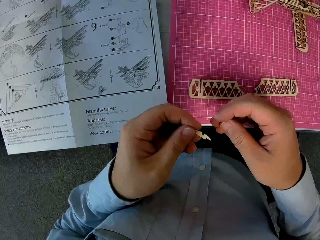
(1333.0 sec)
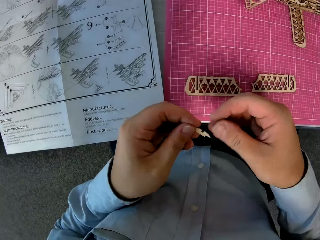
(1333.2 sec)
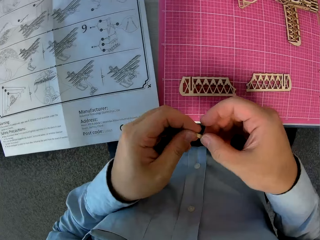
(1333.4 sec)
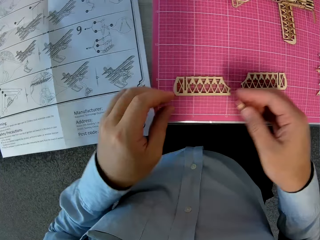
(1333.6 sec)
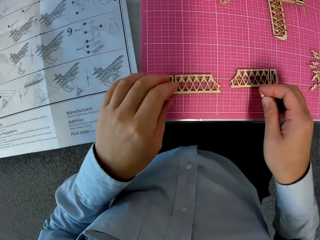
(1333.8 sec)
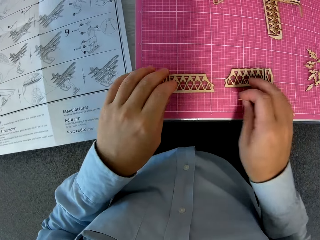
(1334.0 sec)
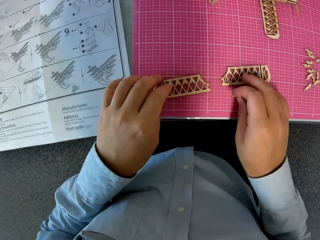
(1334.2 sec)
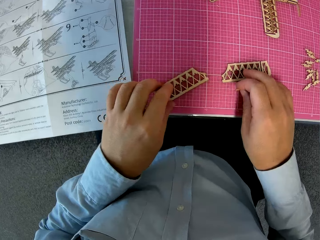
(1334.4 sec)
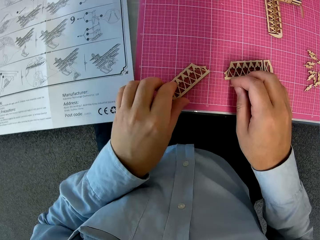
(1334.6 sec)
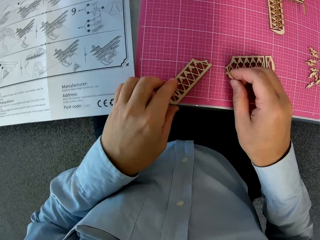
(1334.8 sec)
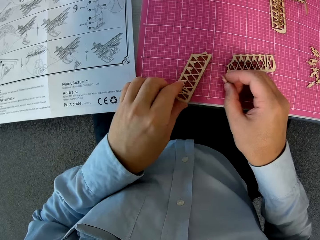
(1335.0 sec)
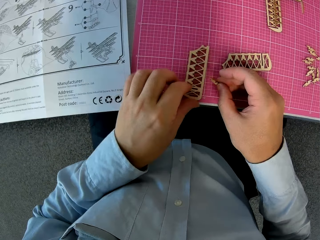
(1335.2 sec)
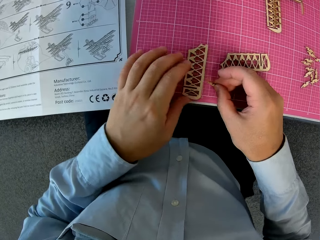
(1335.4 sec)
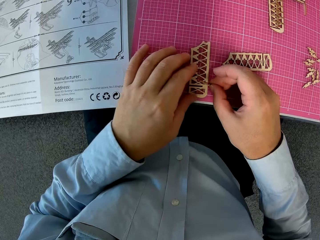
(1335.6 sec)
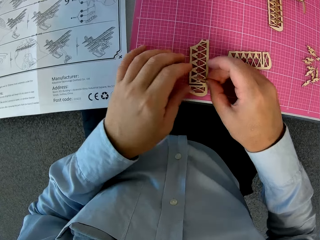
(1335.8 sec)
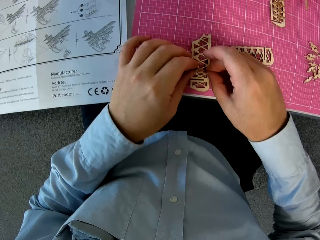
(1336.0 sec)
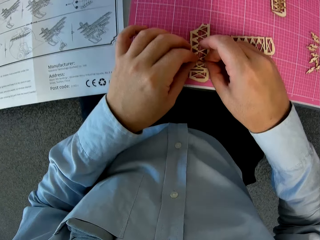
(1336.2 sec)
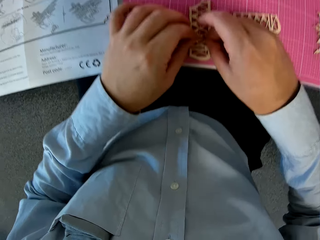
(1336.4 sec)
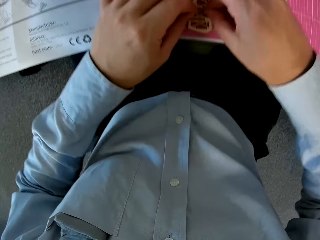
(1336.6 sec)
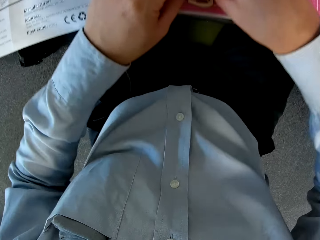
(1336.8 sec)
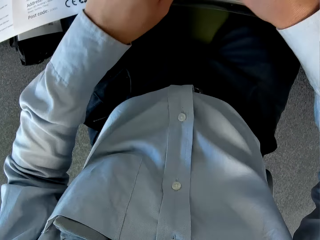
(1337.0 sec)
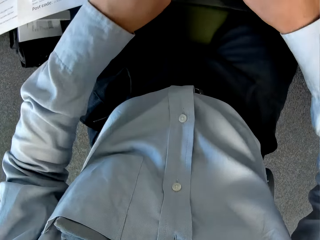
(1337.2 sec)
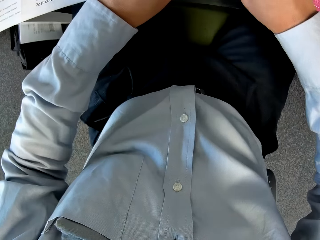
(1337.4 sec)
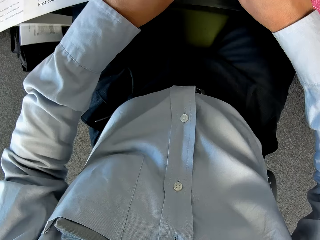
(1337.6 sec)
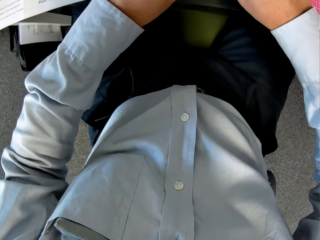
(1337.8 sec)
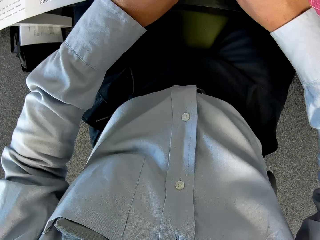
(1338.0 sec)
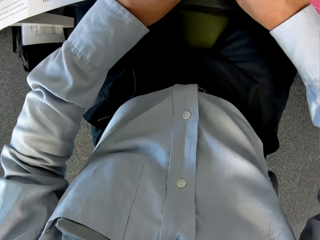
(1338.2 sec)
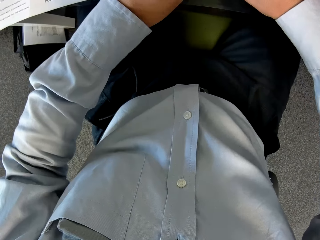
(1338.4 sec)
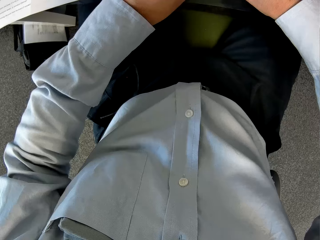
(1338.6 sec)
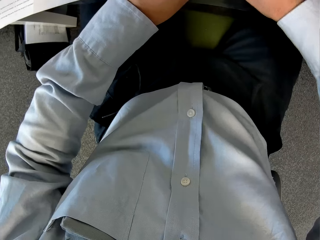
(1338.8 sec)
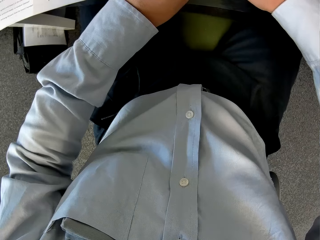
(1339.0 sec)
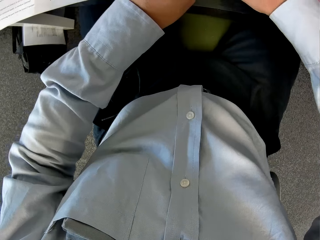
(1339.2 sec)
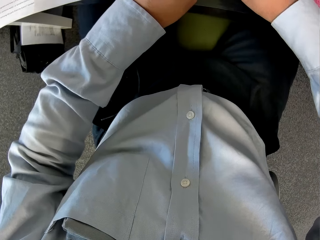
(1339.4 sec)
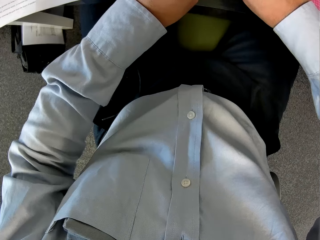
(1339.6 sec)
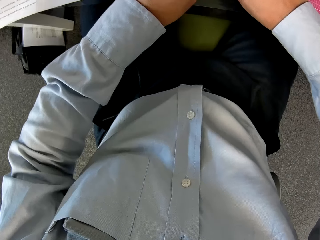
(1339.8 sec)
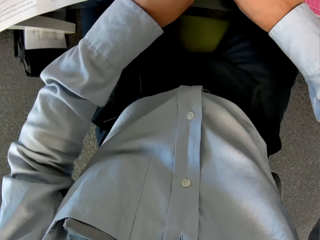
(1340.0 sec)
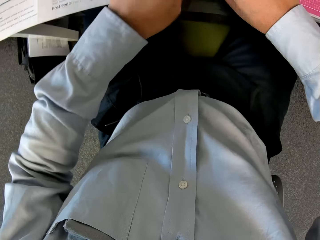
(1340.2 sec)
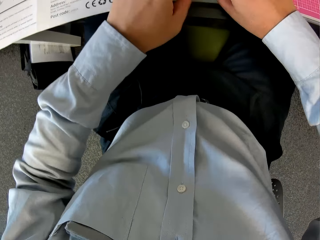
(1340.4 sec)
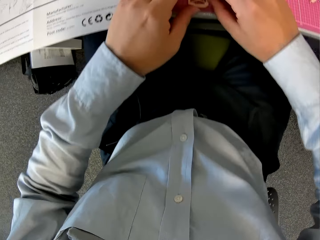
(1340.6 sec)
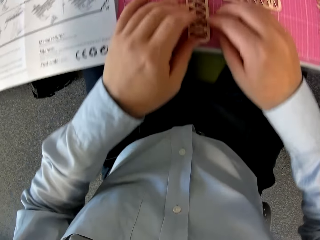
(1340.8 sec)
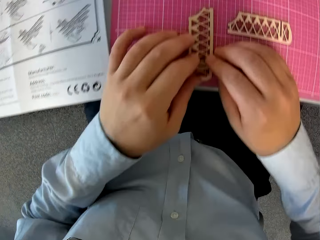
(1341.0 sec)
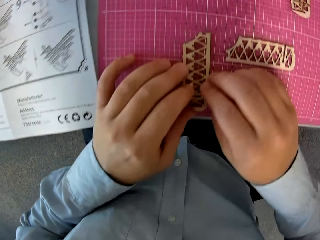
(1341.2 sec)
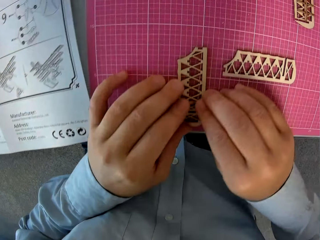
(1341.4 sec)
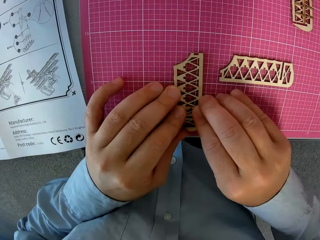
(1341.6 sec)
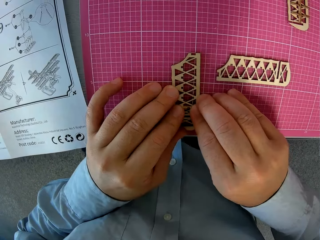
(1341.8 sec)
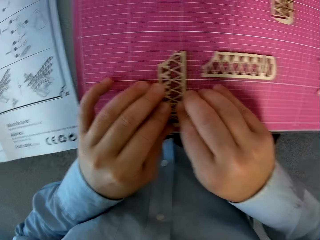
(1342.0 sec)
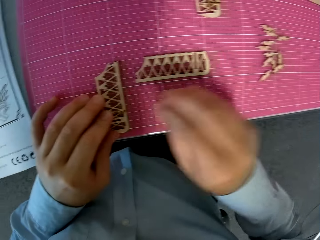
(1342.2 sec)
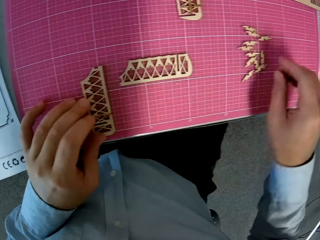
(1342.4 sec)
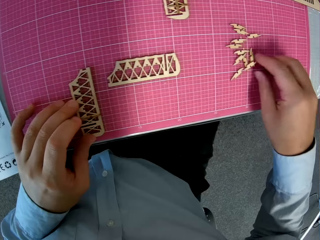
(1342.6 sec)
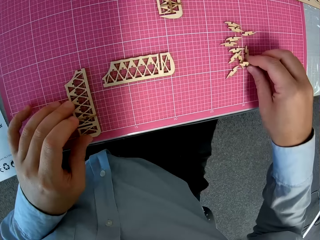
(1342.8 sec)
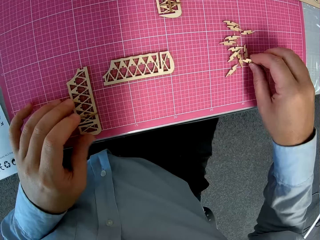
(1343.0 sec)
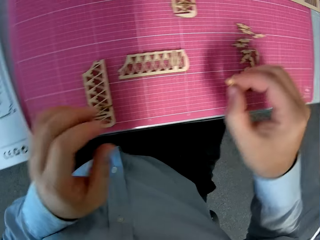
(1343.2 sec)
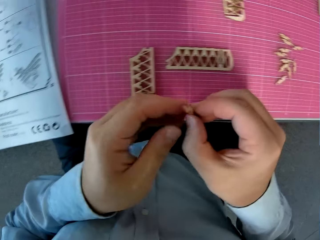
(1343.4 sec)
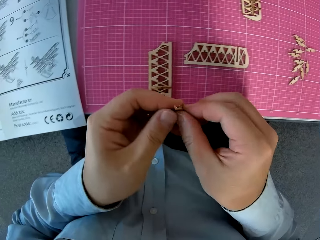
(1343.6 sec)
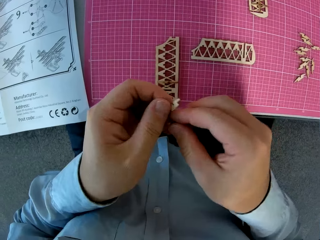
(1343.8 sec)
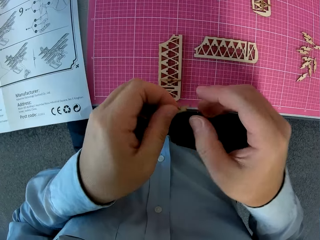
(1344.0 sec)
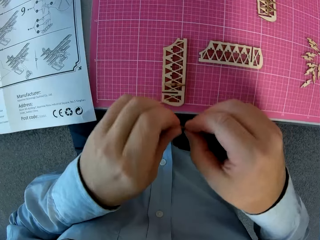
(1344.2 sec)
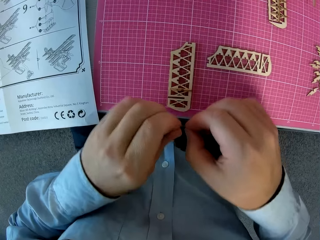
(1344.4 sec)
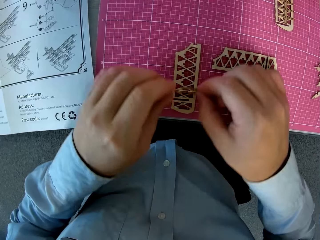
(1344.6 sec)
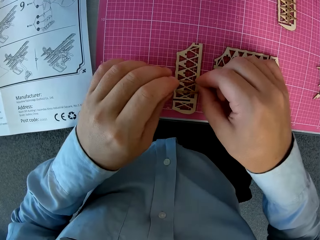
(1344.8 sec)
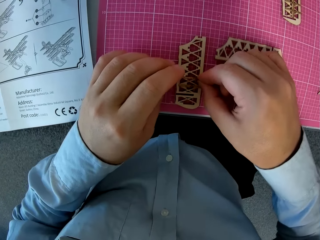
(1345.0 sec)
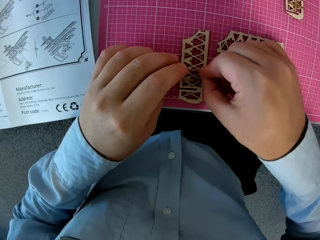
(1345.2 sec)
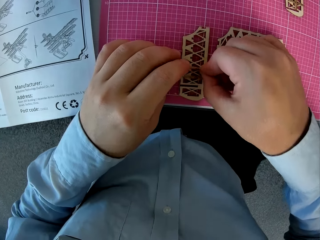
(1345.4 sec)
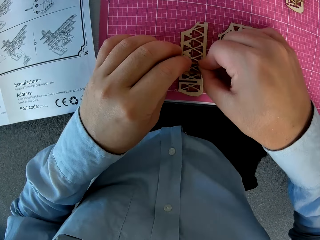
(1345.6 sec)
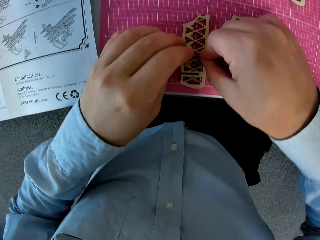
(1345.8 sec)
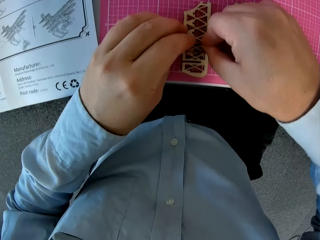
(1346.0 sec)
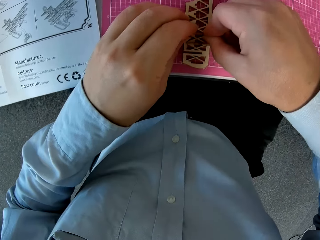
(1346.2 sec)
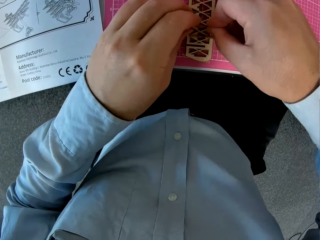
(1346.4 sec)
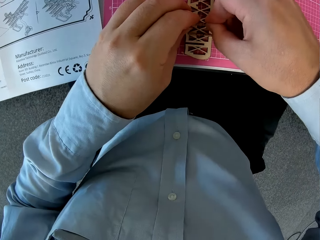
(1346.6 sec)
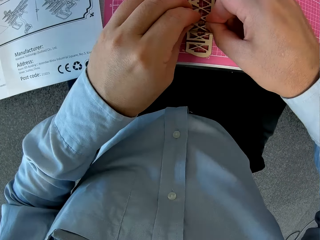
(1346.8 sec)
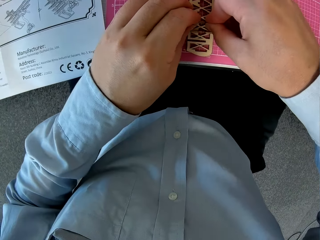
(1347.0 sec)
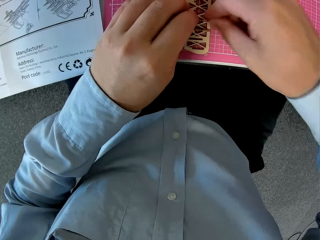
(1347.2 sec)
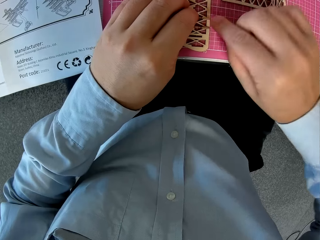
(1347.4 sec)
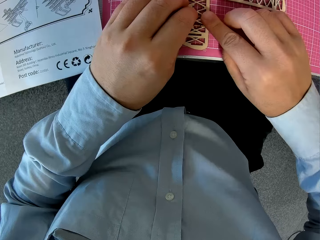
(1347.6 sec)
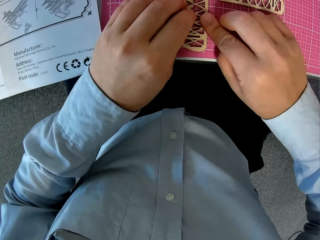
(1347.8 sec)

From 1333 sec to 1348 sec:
The camera wearer turns a wooden piece on the cutting sheet. He attaches the wooden piece in his right hand to the wooden piece on the cutting sheet. He picks up a wooden piece from the cutting sheet. He attaches the wooden piece in the attached wooden pieces on the cutting sheet.

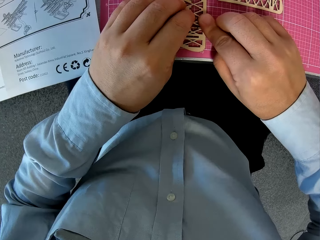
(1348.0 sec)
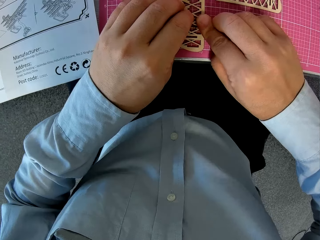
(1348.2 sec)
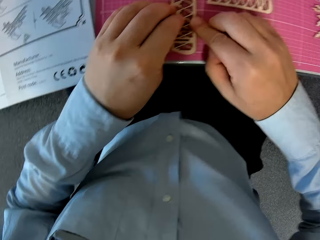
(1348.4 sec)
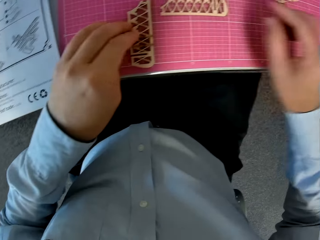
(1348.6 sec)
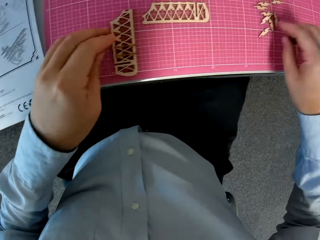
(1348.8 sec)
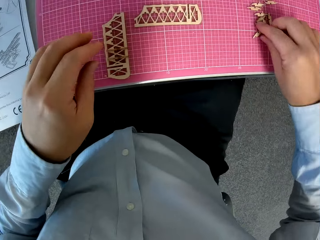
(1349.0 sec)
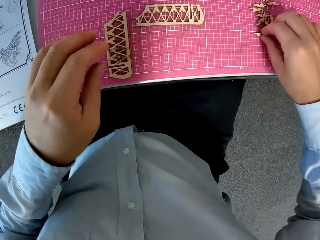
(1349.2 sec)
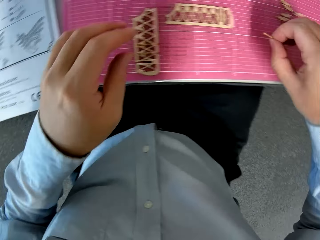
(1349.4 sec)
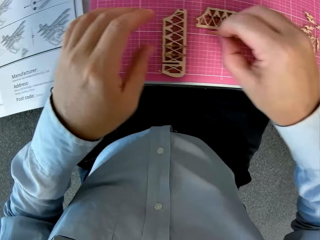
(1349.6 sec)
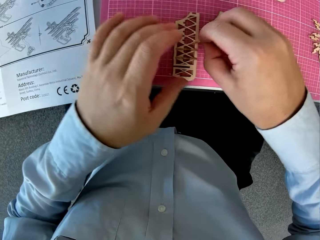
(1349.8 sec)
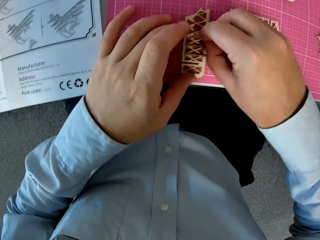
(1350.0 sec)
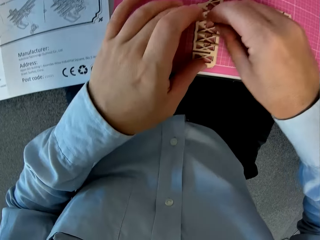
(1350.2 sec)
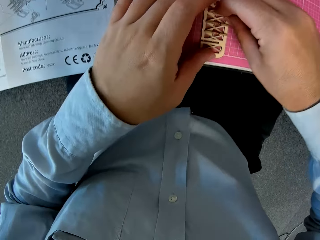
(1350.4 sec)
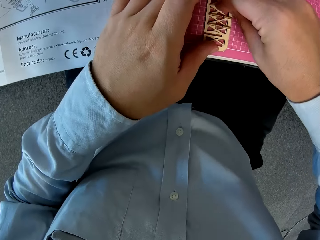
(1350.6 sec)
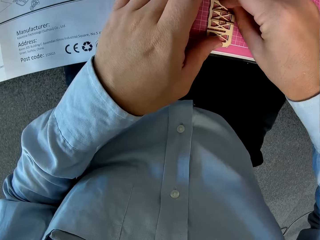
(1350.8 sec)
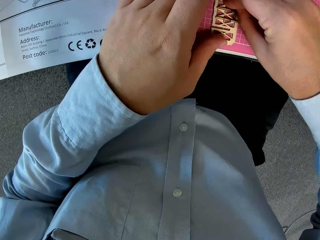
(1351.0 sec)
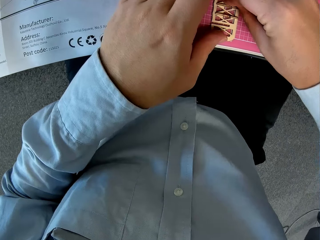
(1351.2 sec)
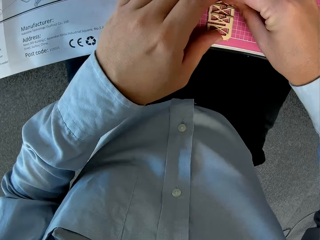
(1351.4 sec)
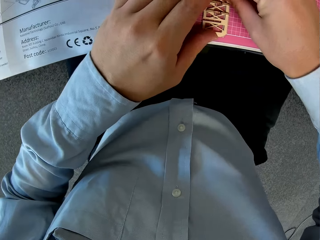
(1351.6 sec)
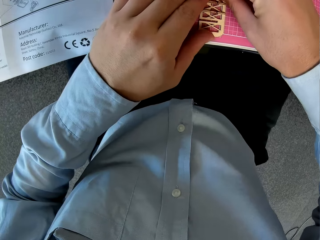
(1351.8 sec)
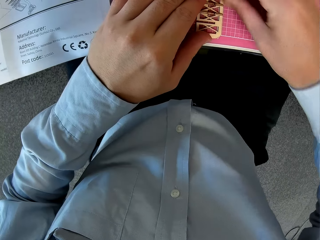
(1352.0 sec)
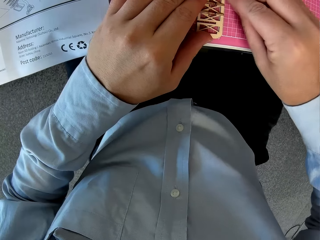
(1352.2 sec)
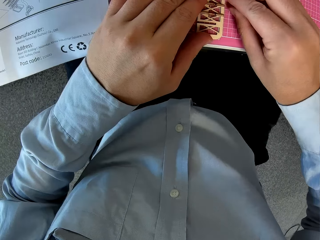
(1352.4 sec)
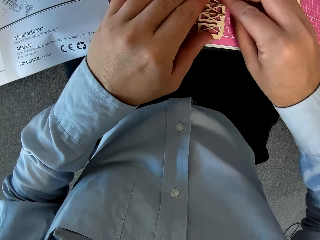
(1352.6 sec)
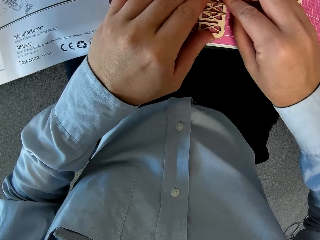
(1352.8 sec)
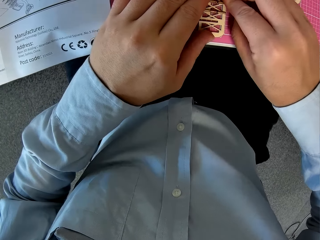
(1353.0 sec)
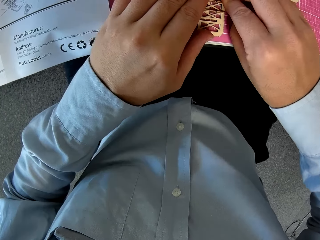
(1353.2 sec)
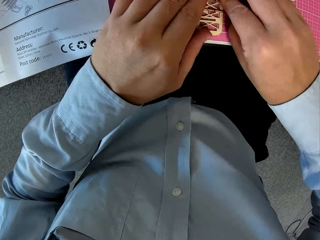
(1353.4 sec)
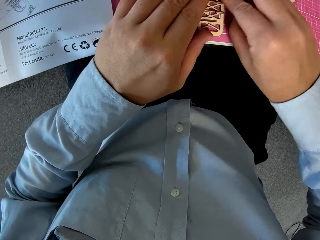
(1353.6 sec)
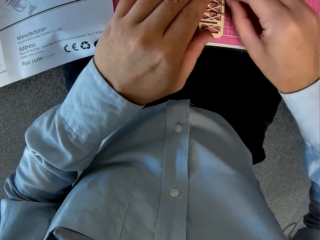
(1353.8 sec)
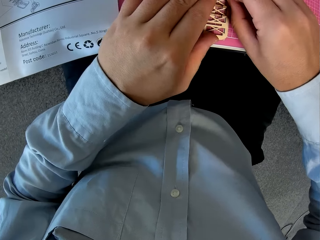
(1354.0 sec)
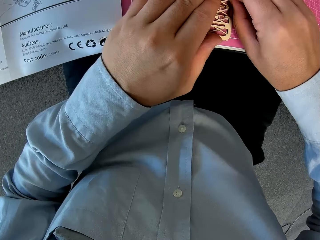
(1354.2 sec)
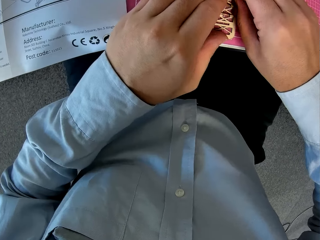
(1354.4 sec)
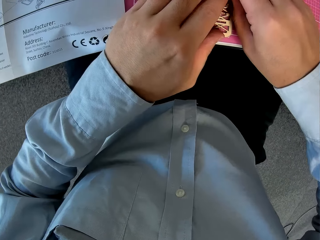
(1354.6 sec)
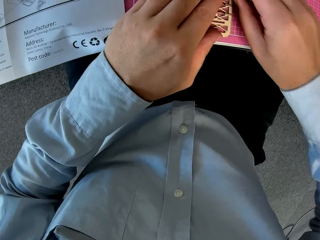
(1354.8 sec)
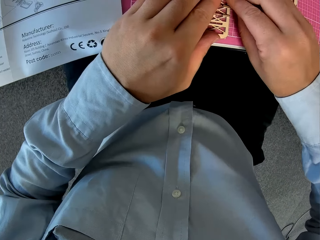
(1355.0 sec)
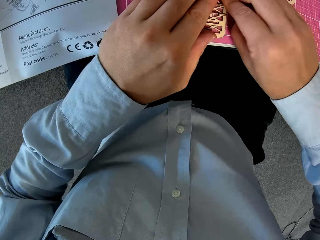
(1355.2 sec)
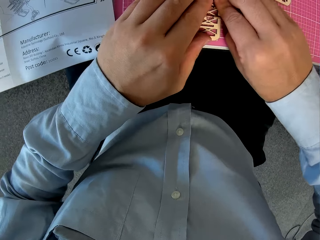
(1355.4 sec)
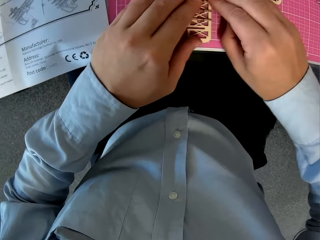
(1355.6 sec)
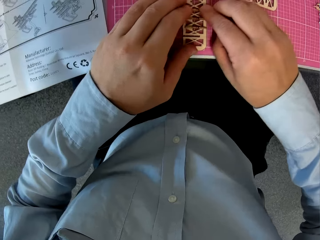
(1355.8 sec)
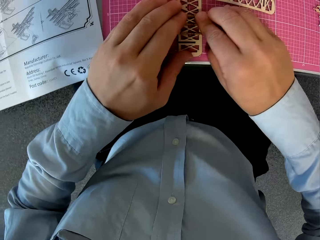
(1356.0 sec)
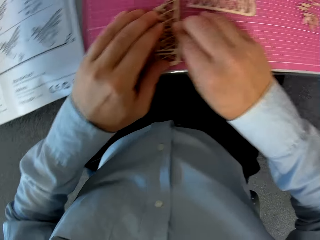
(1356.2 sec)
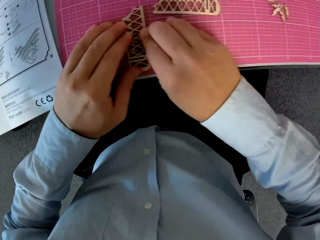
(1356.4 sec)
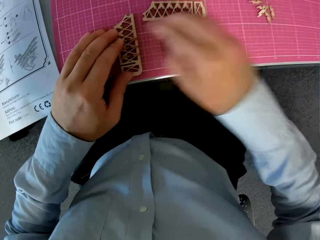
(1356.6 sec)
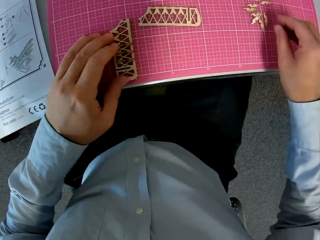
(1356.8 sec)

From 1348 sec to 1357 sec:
The camera wearer picks up a wooden piece from the cutting sheet. They attach the wooden piece to the attached wooden pieces on the cutting sheet.
